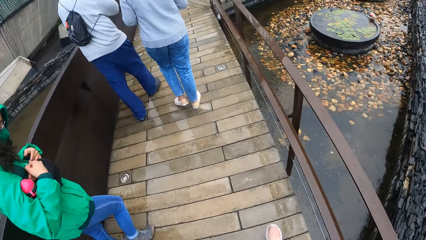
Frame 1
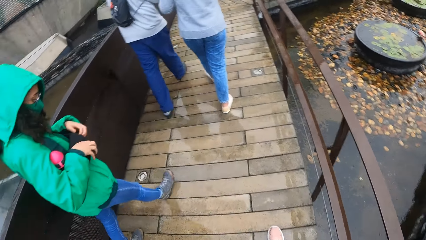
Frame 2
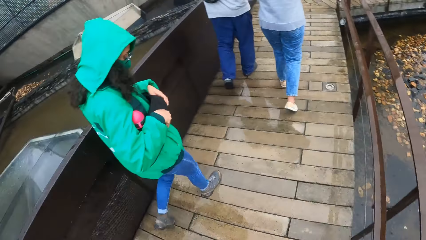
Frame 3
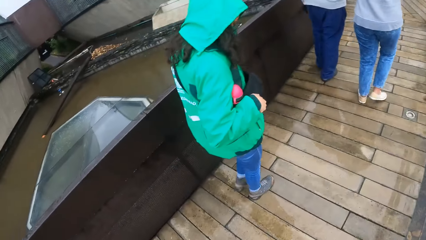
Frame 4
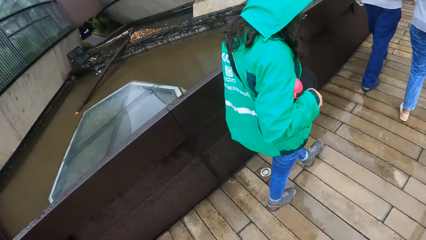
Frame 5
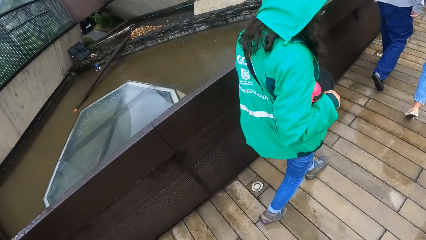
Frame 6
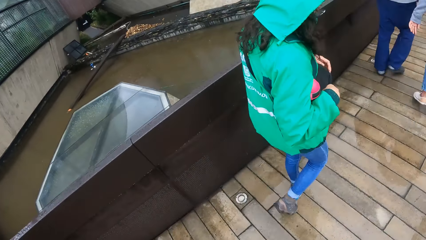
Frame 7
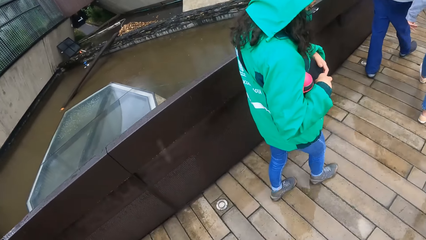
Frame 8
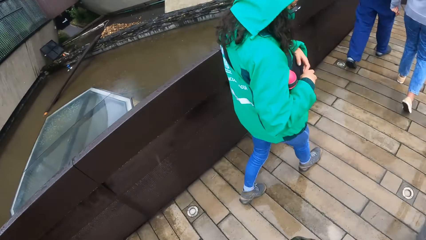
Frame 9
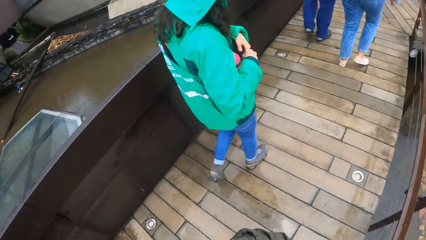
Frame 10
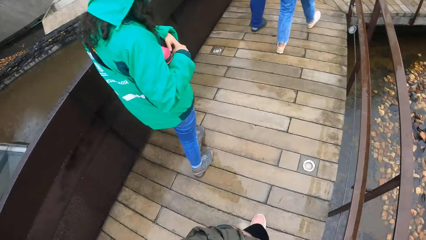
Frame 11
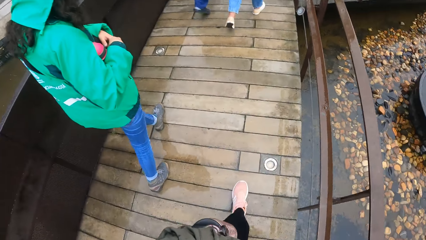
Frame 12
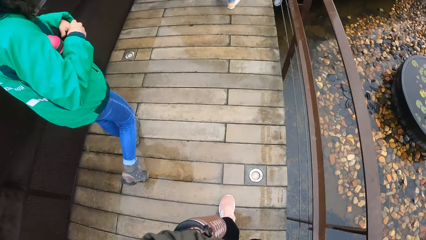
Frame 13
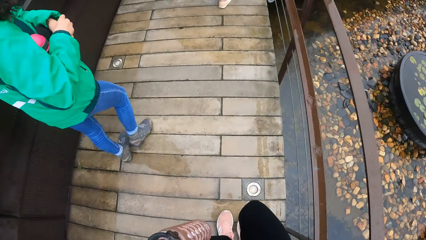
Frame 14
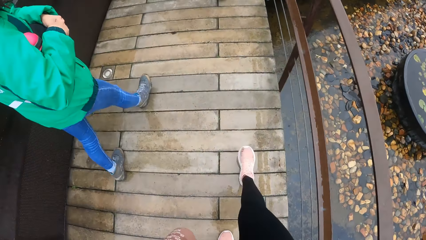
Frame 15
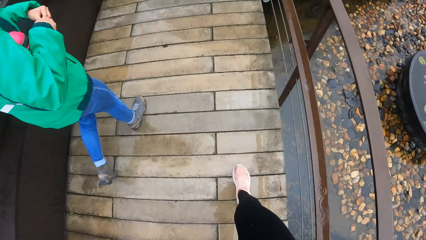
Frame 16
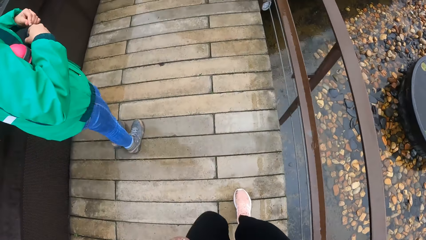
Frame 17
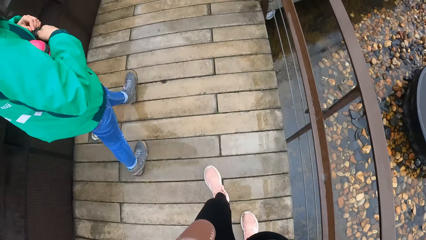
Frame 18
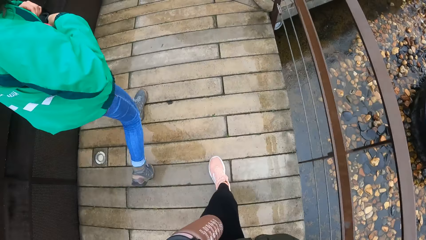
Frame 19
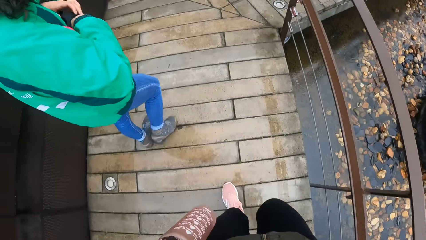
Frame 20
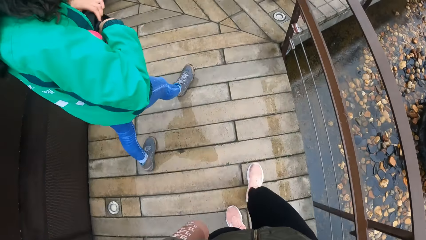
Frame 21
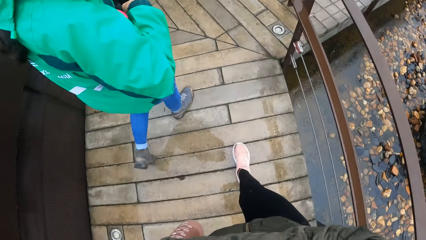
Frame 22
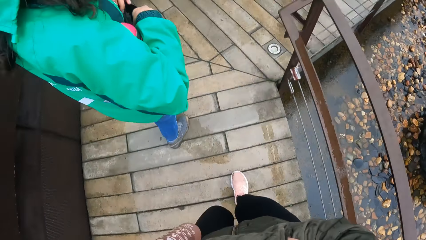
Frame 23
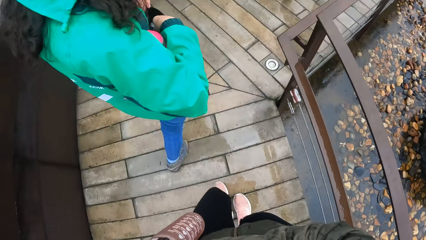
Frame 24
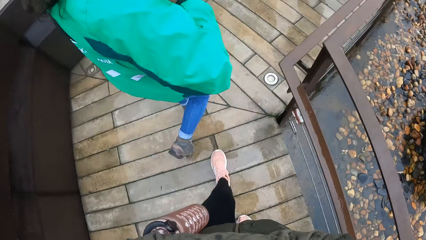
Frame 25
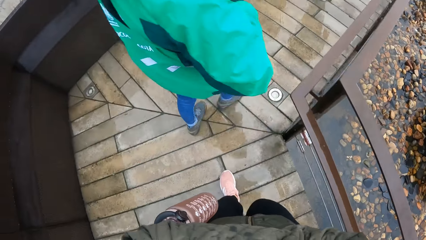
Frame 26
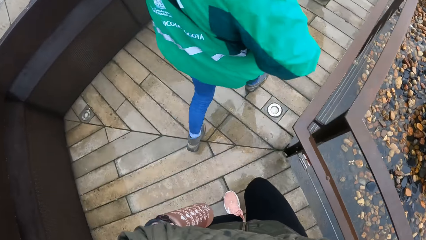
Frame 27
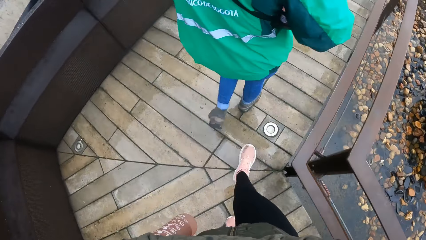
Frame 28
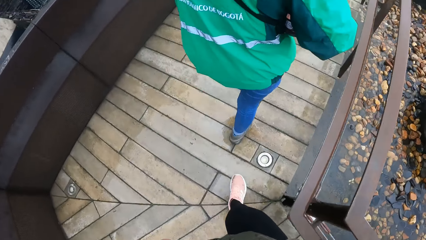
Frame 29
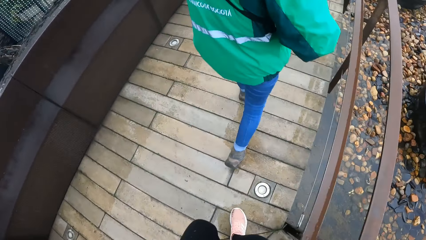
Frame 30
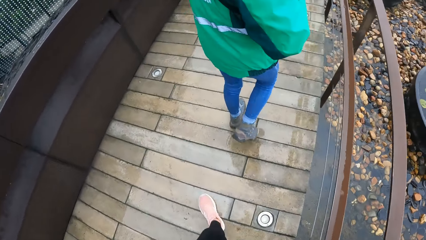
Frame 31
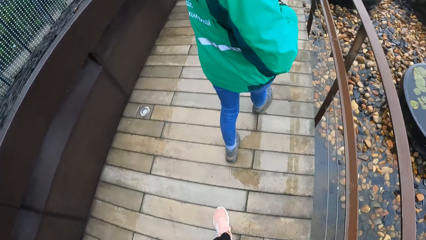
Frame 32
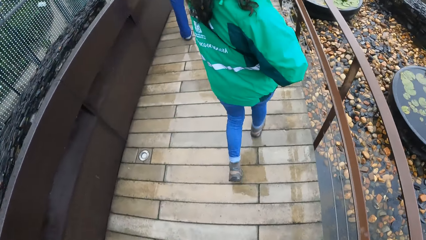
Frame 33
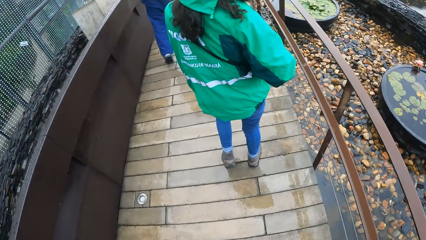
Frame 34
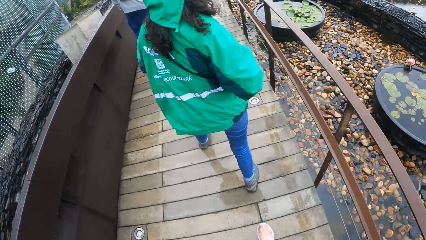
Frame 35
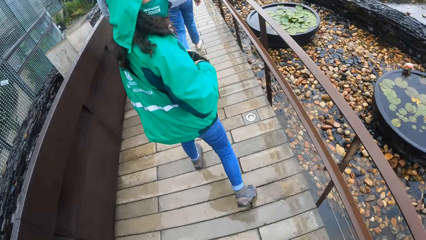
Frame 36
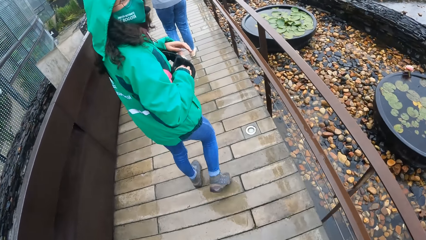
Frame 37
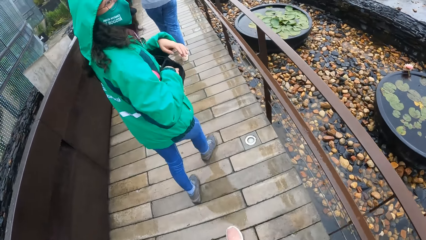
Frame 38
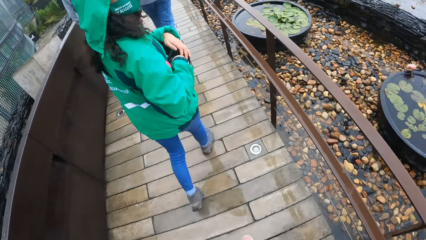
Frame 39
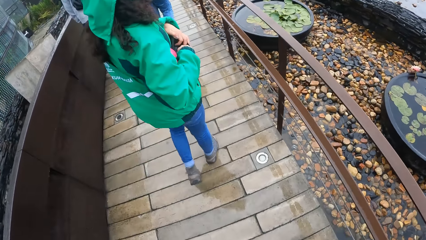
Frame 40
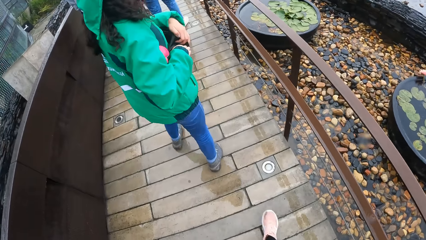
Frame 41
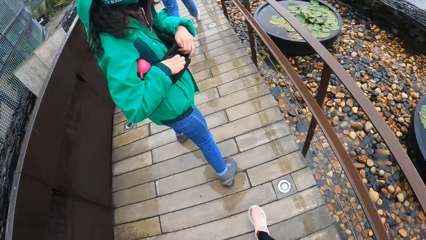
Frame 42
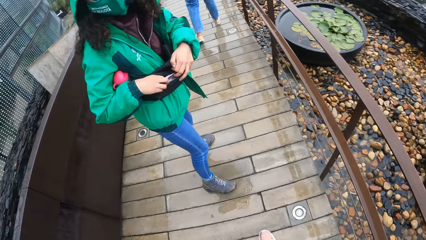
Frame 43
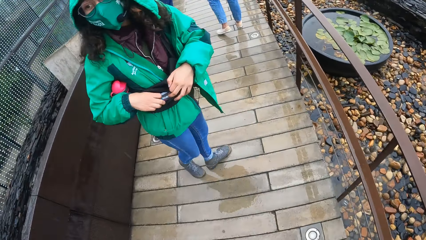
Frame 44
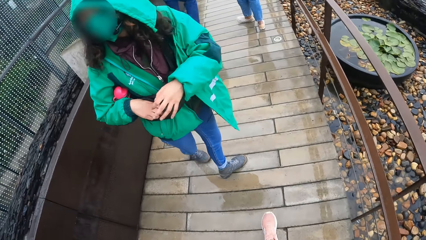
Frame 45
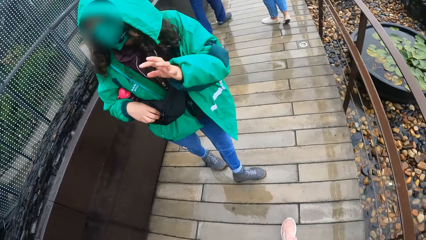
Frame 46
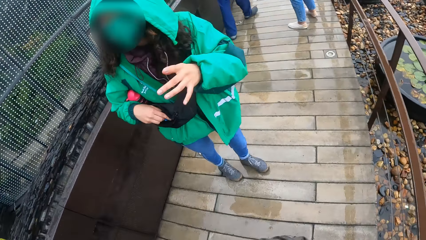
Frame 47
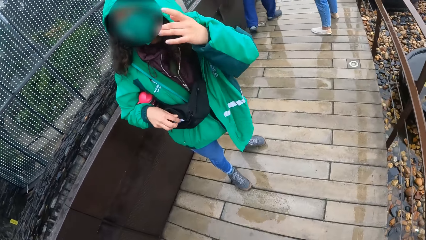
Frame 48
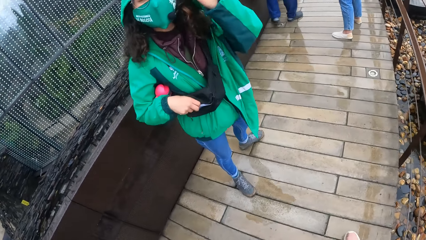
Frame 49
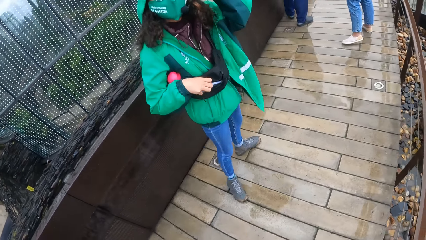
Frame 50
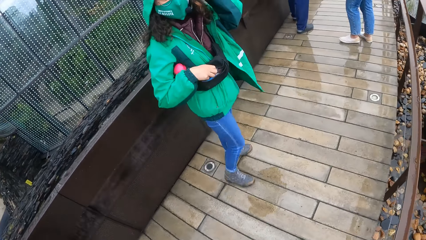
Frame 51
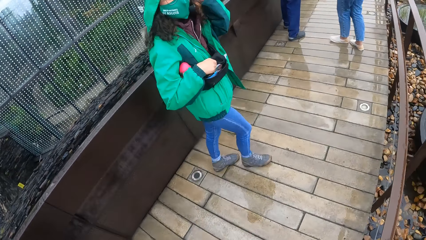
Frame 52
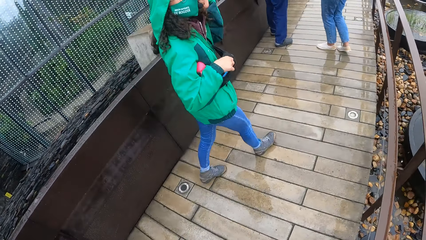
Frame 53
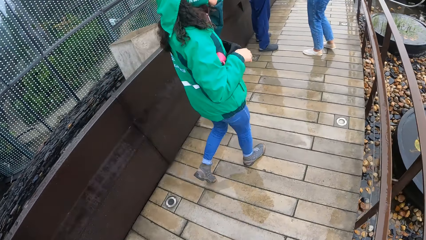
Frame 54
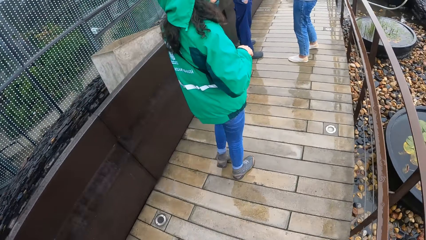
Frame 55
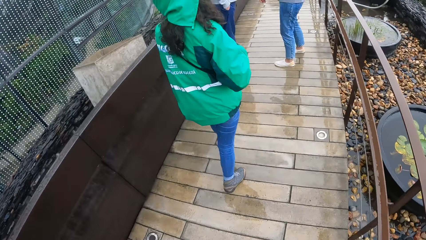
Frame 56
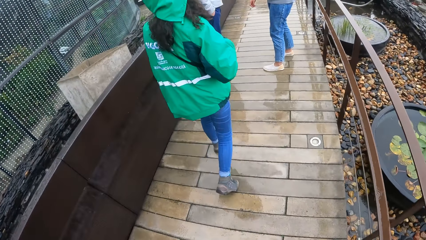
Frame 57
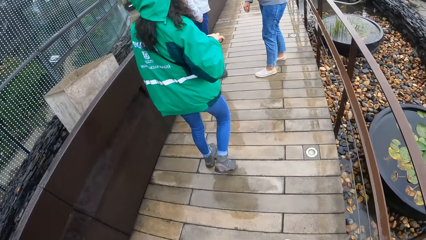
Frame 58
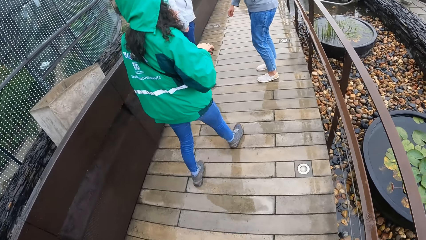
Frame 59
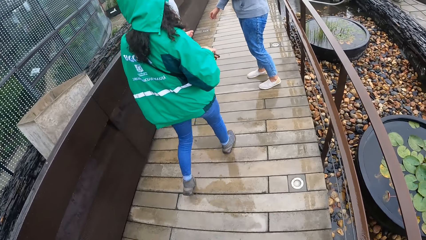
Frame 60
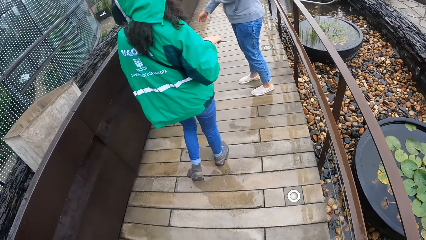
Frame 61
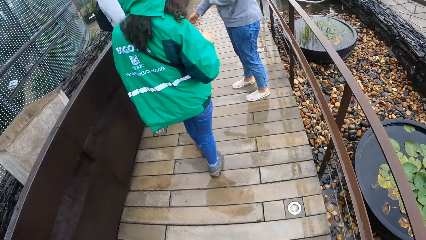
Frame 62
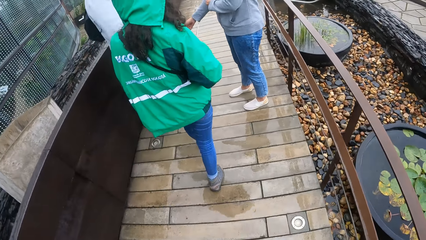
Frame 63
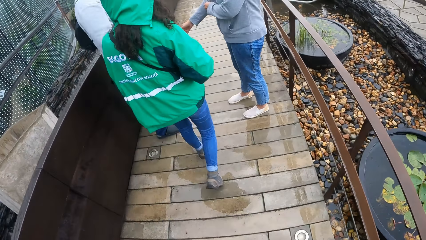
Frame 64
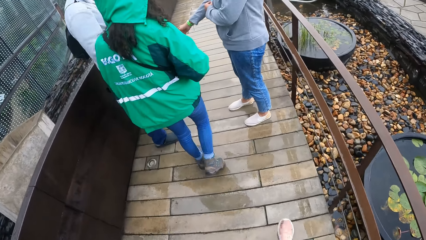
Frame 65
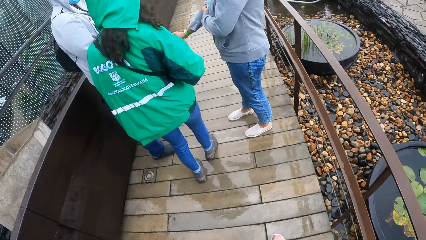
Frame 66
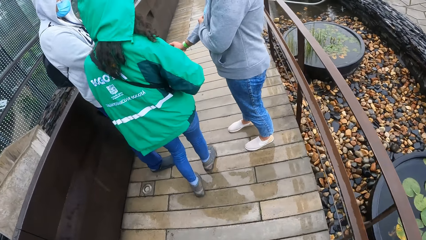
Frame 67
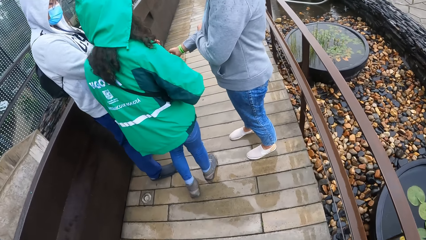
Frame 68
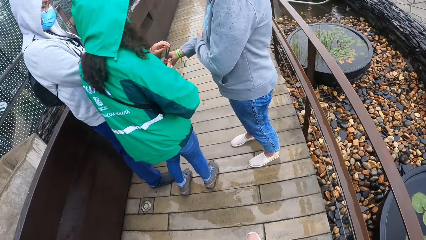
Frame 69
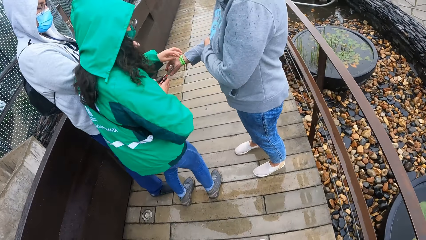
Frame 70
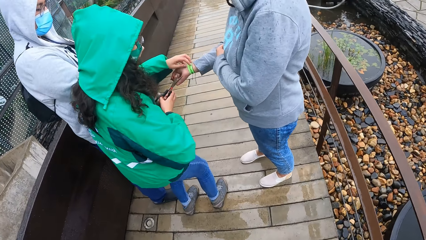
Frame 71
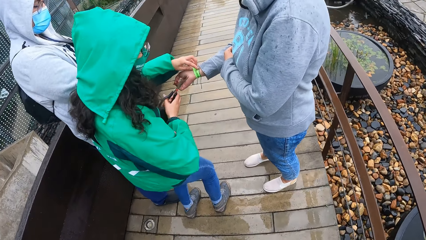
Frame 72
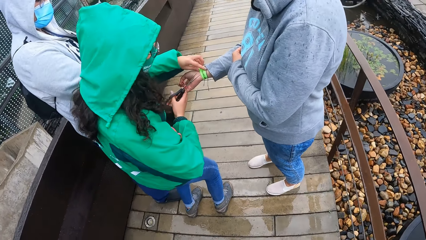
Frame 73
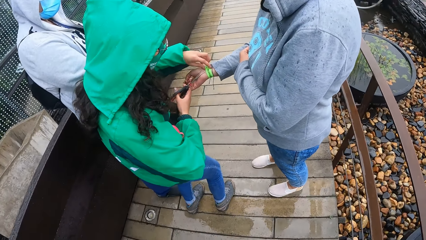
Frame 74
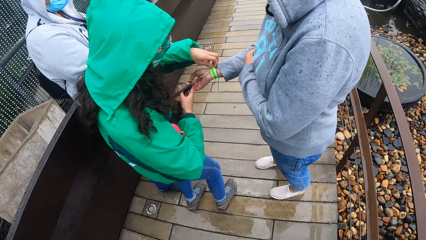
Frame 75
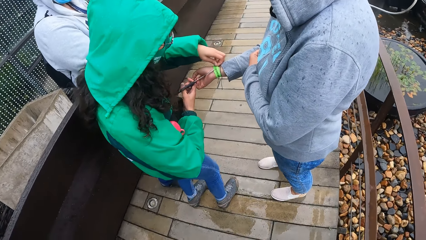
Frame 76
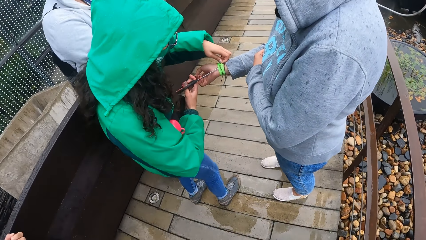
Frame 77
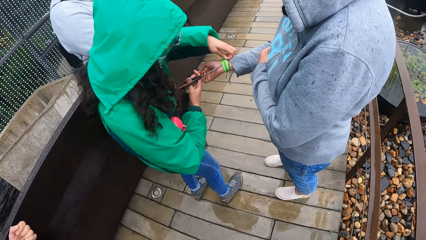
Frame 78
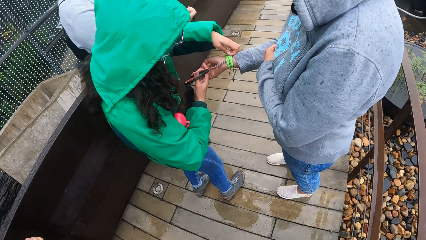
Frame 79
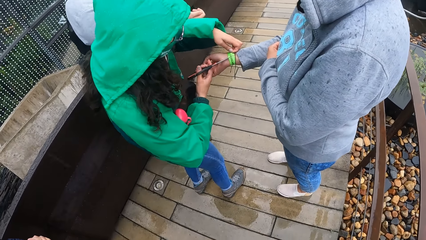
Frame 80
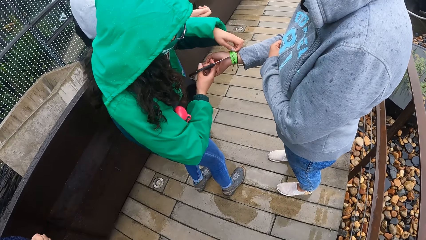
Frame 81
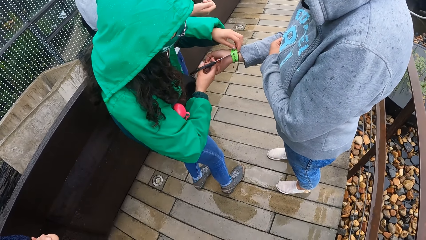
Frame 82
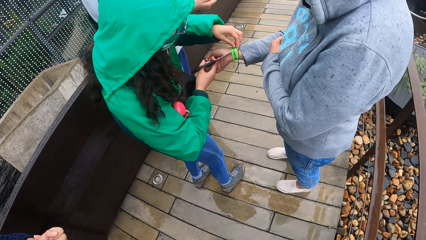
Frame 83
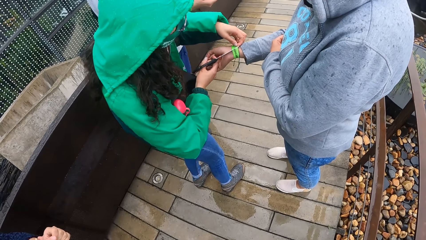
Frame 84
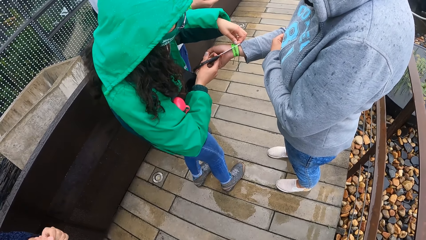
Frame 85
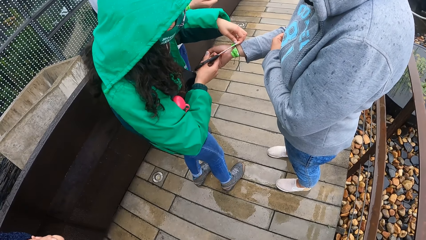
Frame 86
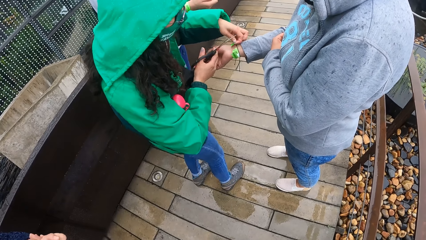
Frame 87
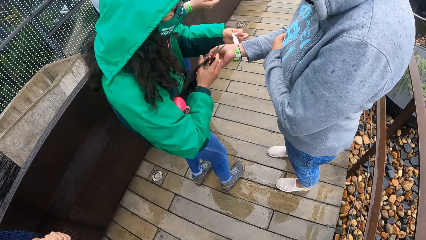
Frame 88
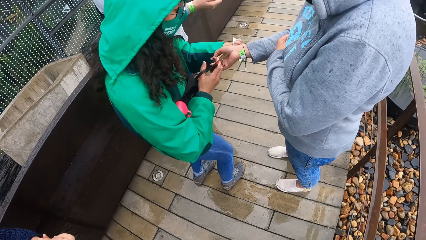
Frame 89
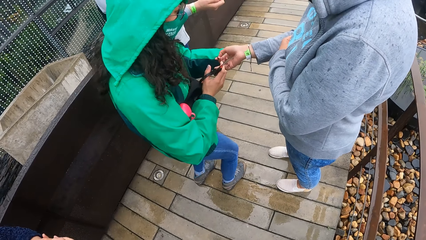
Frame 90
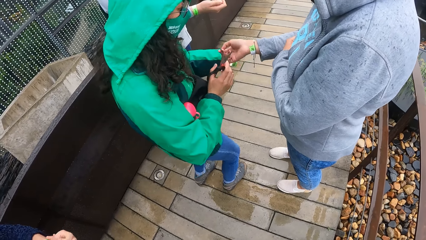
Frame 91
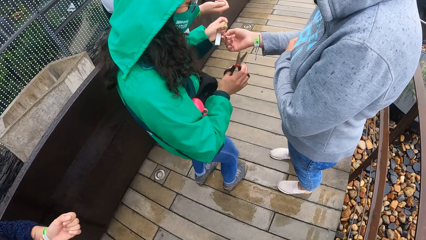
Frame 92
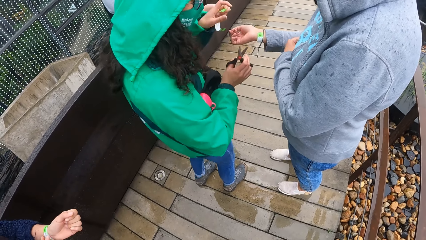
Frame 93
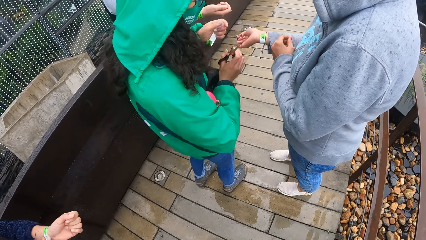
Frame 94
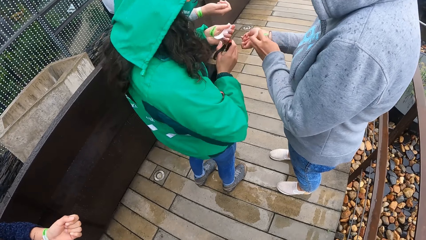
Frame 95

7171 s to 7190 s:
The girl opens a bag with both hands and brings out scissors from the bag with her right hand. Another girl touches her sleeve with her left hand. The first girl holds the wrist tag on the other girl's wrist with her left hand. The camera wearer stops walking. The first girl cuts the wrist tag on the other girl's wrist with the scissors in her right hand.
